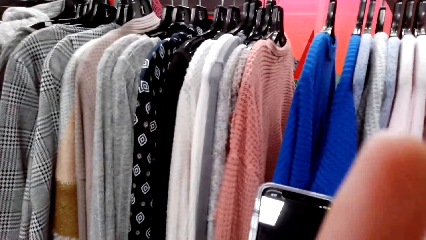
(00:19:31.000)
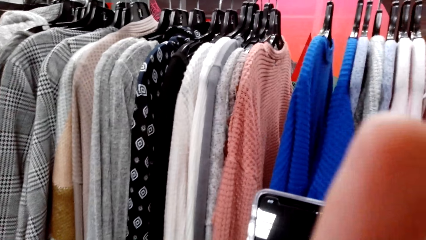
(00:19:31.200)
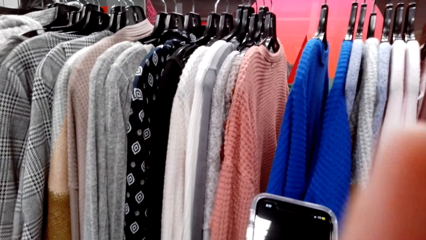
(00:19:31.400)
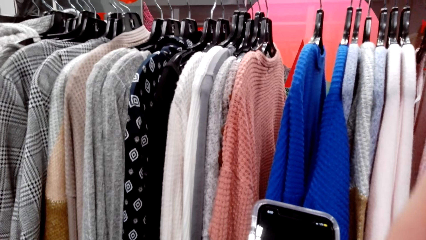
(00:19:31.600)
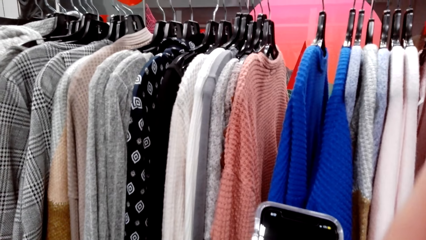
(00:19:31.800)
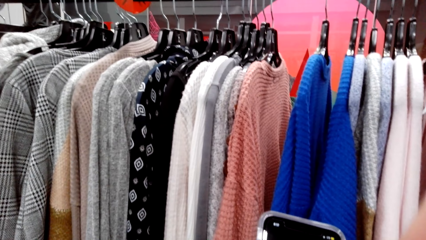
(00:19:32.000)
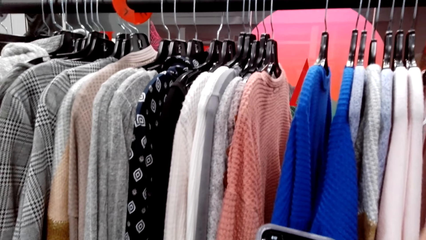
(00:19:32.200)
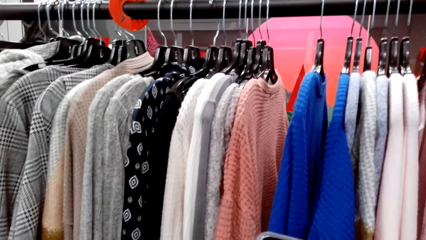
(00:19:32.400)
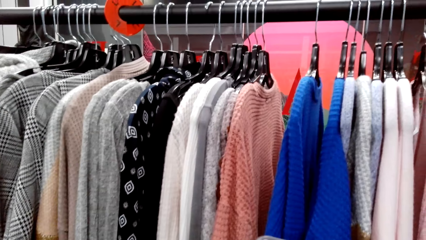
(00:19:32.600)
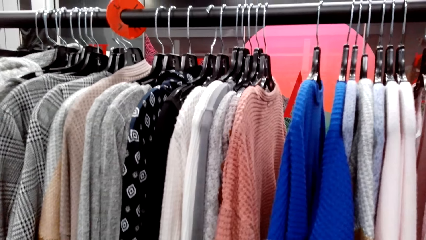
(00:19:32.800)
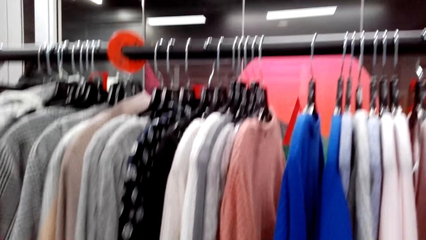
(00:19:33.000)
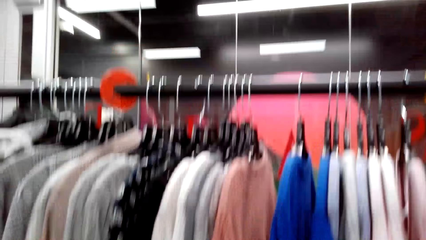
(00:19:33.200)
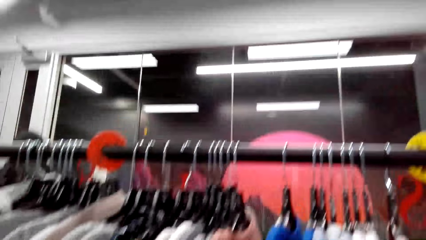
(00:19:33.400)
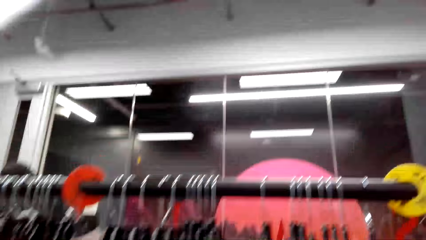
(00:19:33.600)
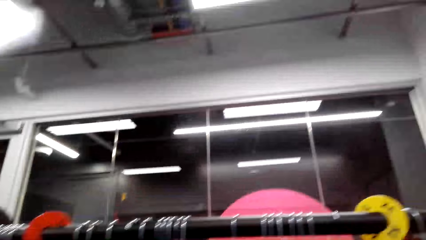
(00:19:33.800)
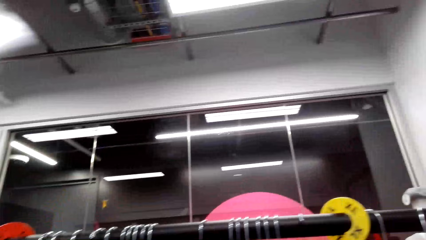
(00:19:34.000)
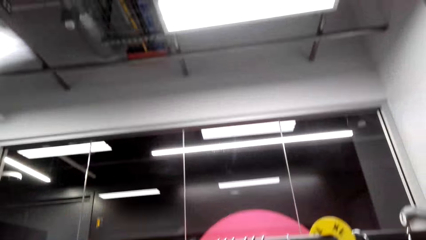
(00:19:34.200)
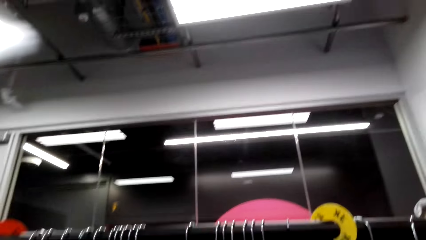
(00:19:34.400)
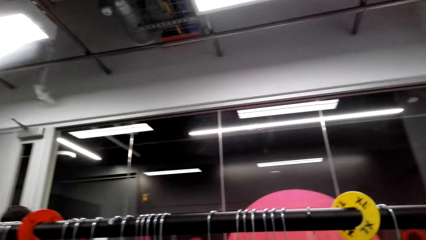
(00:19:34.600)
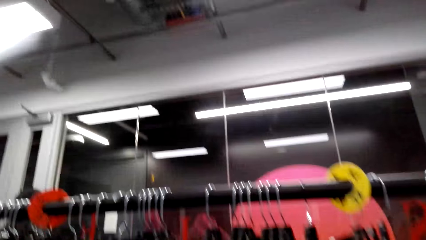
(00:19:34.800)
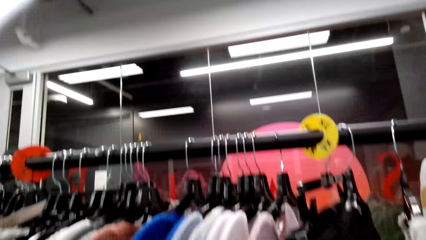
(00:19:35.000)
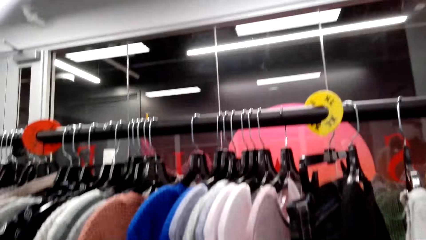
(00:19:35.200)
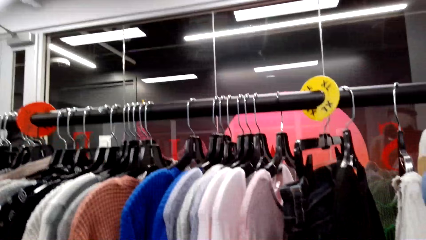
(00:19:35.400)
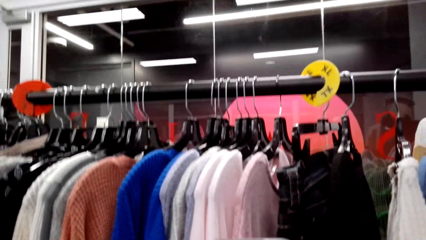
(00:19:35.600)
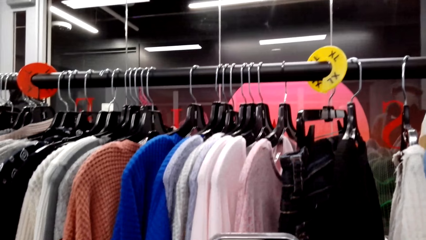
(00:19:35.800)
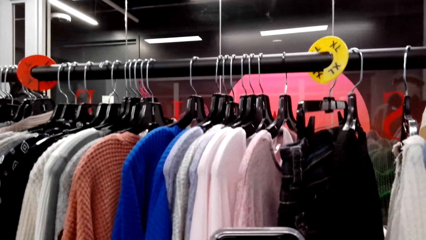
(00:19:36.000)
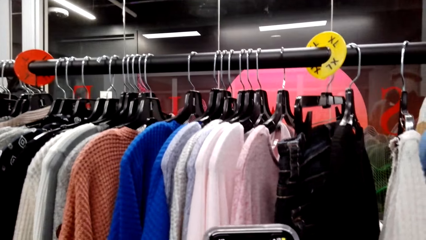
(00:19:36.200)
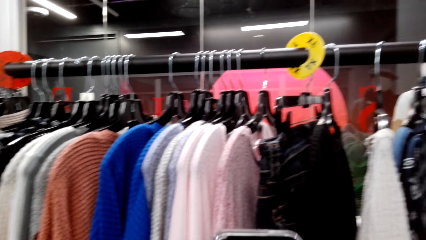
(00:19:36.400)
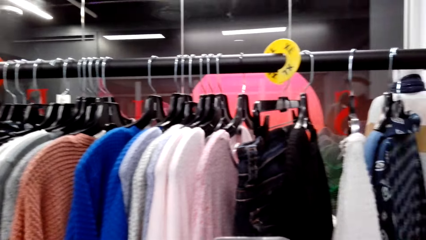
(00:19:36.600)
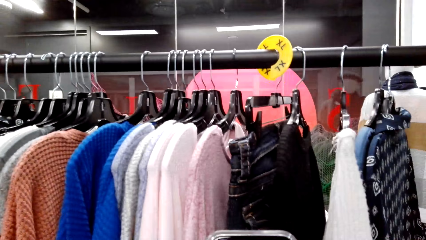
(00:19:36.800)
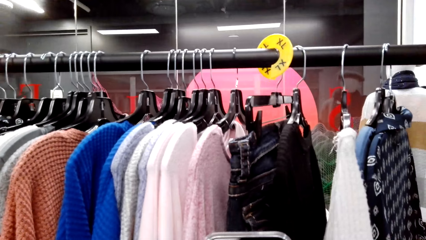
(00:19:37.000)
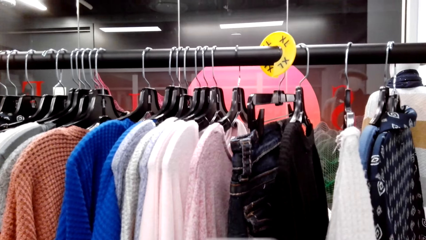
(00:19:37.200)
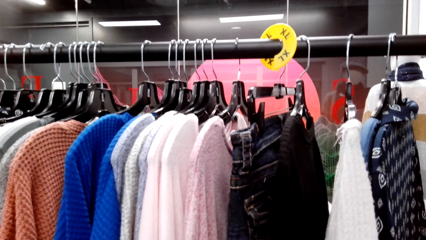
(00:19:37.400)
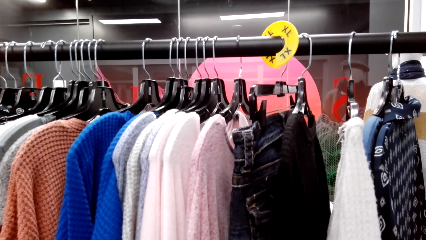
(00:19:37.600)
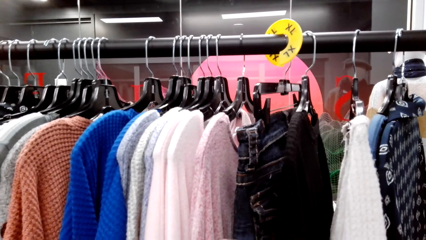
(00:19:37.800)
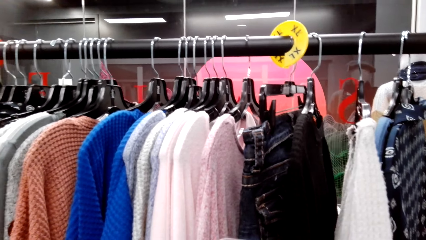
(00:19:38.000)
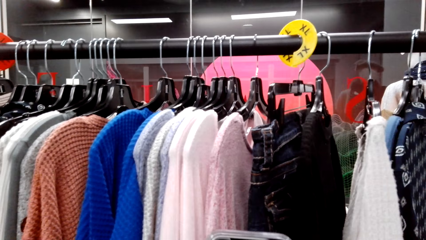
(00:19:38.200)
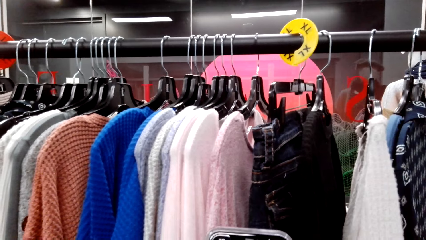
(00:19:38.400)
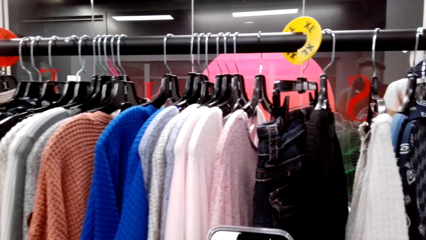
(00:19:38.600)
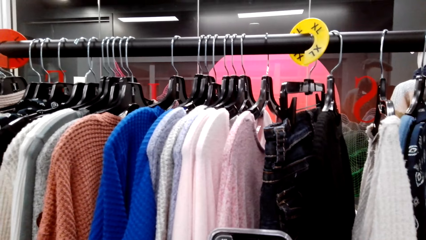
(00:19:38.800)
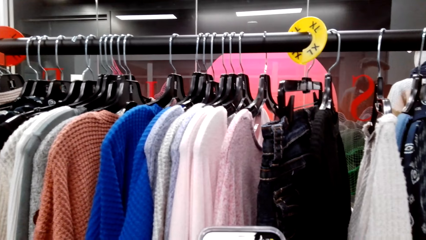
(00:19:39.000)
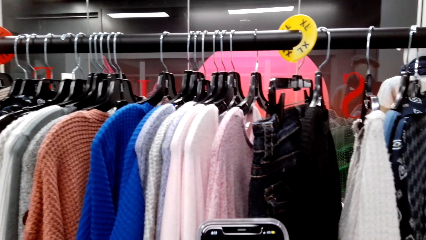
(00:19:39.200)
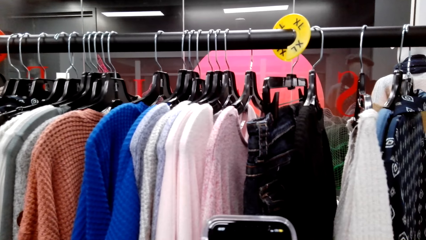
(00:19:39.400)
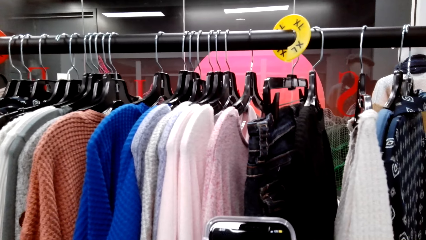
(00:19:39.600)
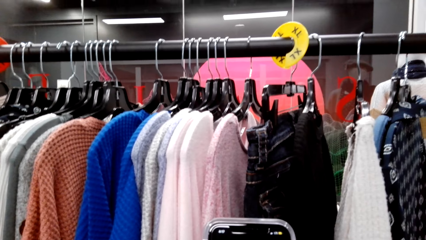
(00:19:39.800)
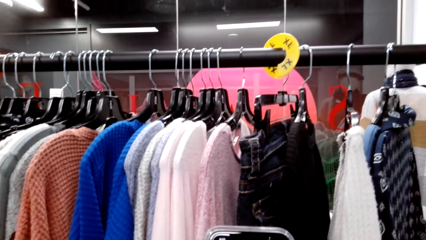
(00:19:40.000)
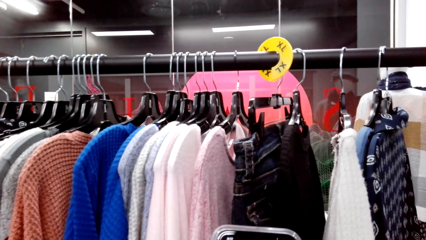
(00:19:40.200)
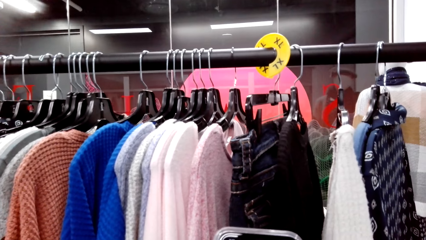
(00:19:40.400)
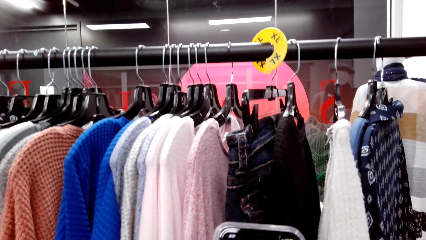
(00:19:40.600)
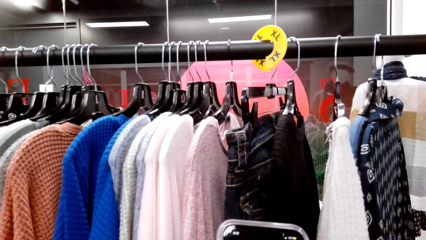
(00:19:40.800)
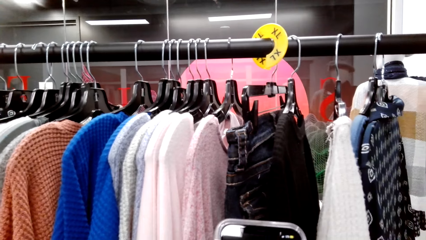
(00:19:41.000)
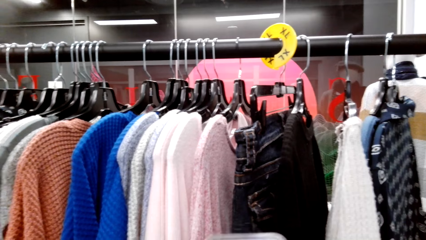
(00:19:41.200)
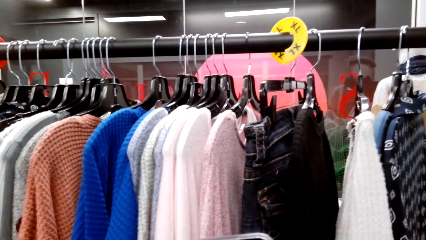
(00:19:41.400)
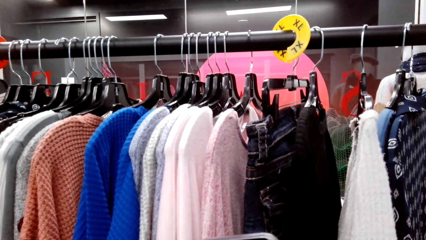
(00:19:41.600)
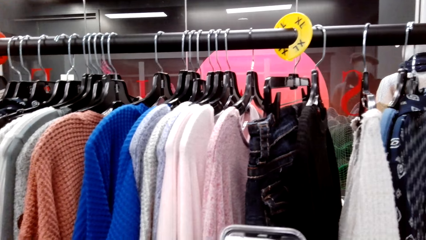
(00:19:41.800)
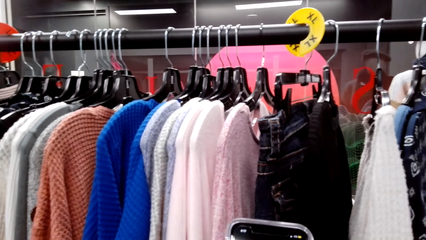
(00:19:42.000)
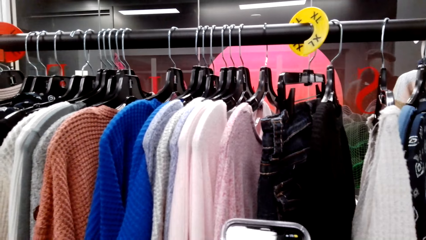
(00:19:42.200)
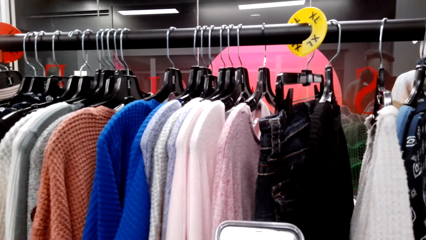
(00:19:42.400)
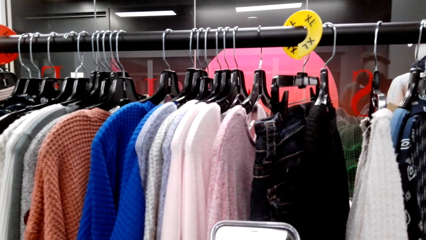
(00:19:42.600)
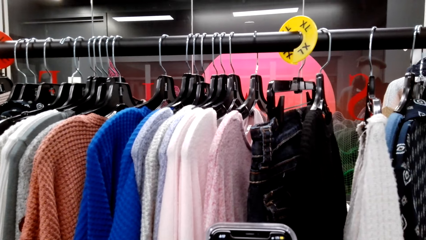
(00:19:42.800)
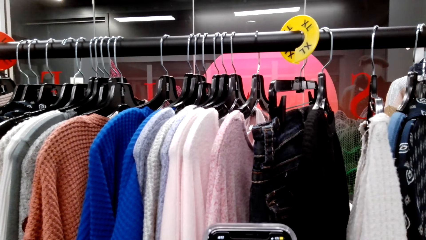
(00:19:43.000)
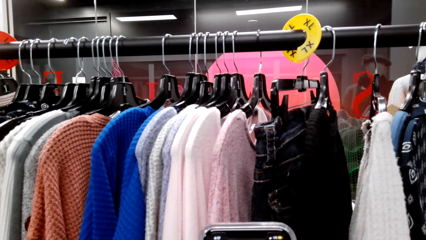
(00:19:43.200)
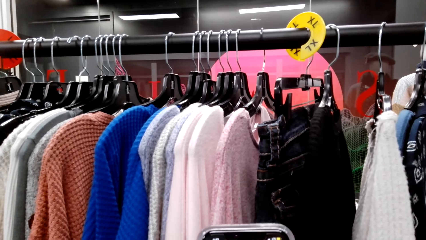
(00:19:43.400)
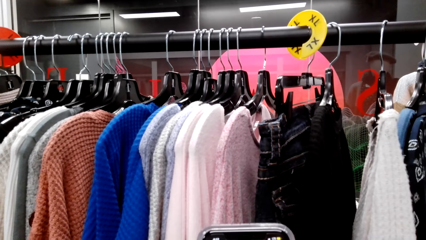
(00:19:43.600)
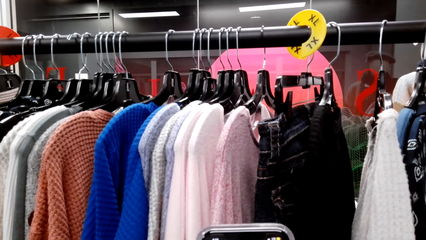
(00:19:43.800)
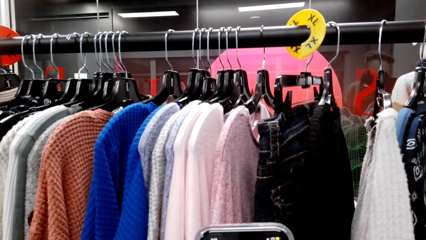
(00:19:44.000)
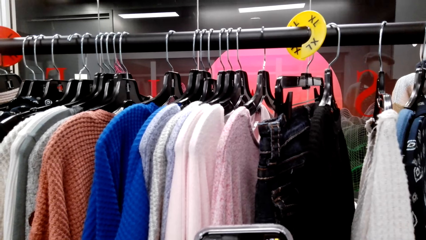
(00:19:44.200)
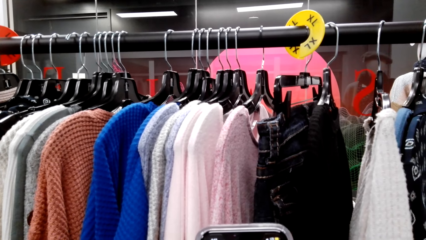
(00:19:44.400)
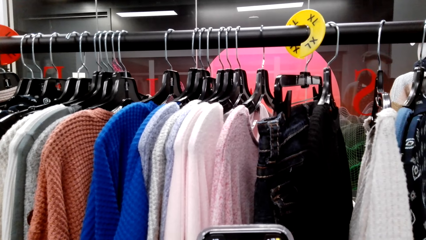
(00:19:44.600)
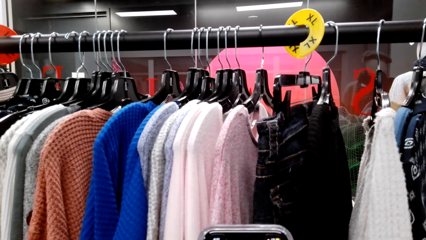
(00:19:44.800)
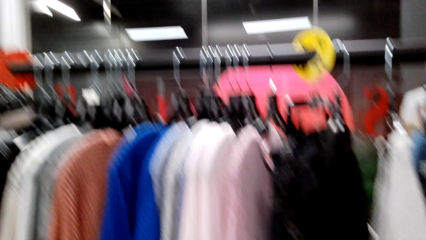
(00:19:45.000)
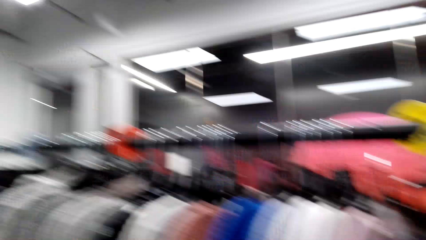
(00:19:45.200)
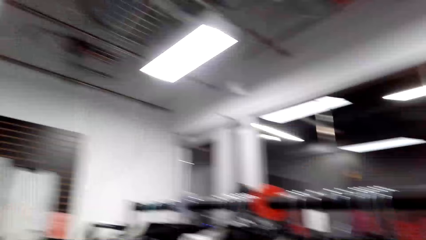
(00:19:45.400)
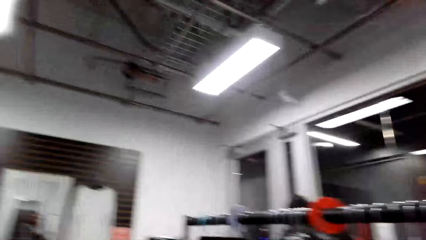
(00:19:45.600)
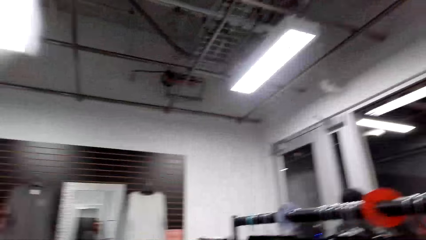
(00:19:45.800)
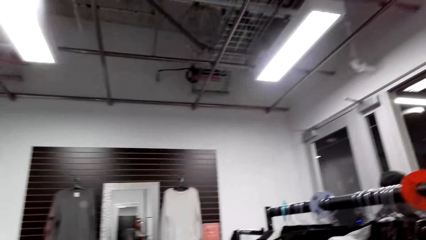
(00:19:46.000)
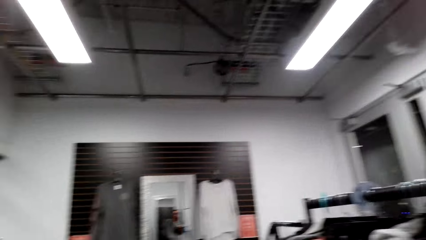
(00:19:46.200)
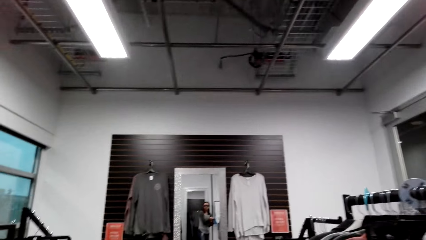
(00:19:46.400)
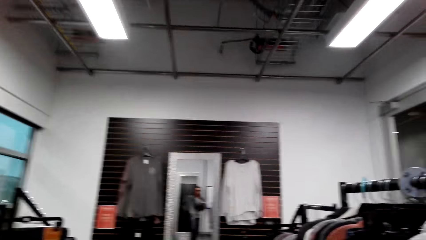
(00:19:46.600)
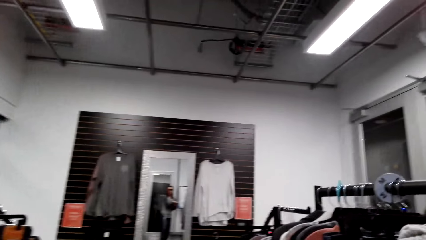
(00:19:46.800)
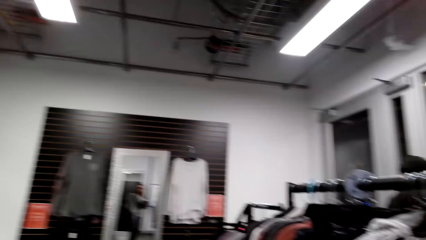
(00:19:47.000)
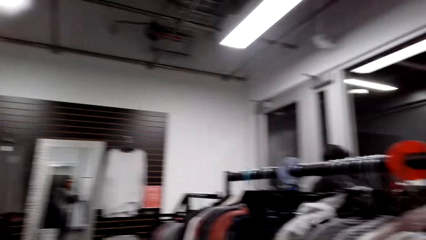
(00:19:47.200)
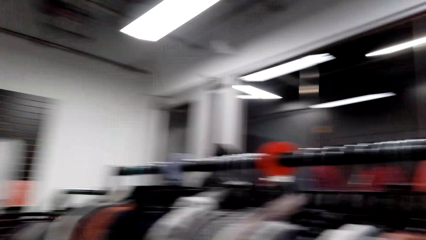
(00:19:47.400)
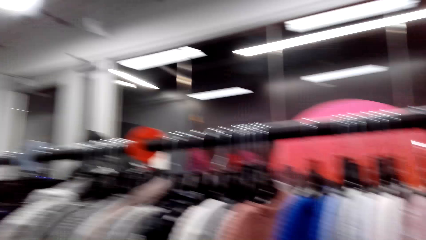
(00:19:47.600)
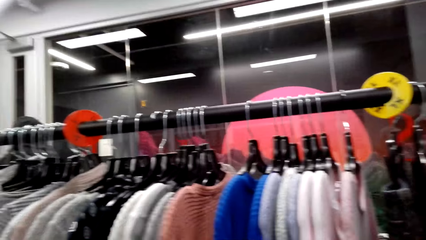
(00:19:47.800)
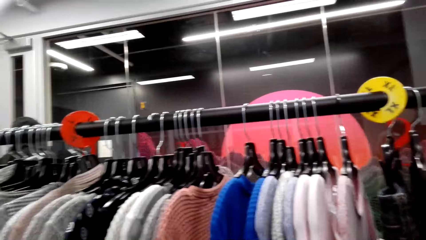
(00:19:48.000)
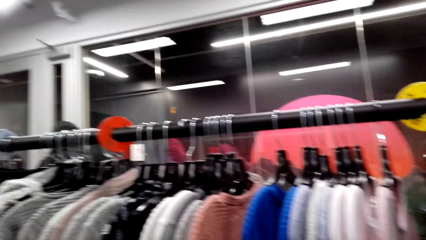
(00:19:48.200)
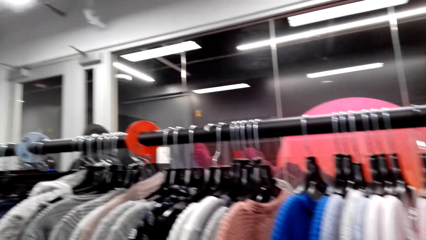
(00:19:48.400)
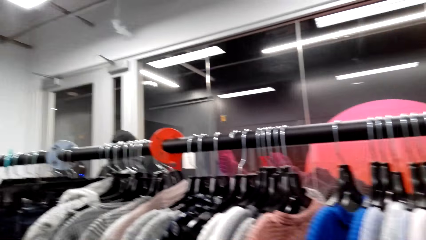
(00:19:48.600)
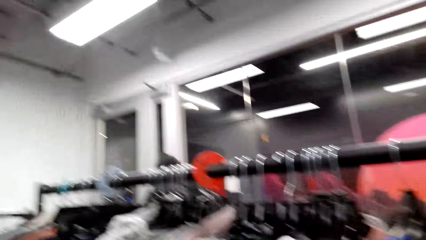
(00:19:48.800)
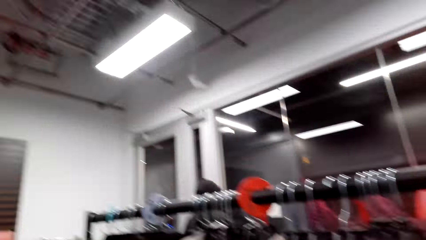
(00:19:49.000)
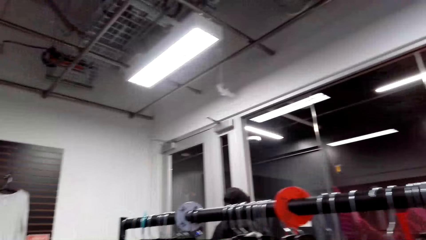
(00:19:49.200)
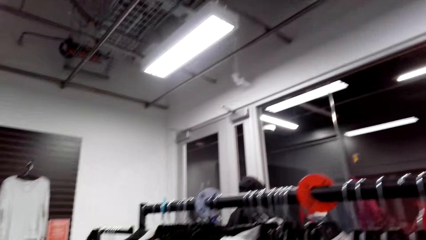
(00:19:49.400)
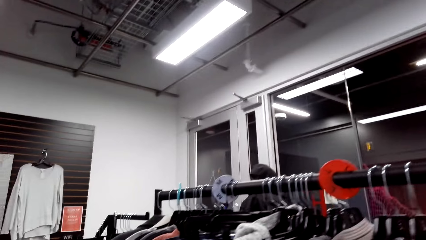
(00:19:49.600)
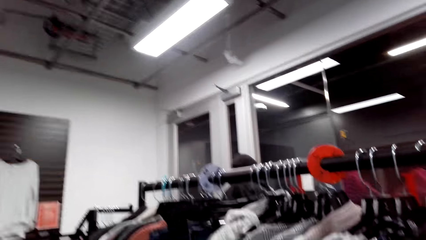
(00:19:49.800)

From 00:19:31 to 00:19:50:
The camera wearer holds her chin with her hand. She looks around a supermarket. She operates a mobile phone with her hands. She looks around the supermarket. She walks around the supermarket.
